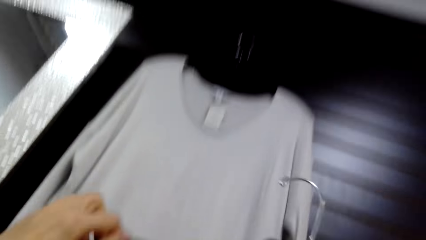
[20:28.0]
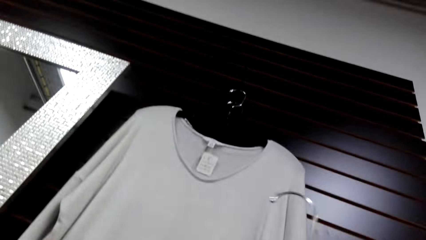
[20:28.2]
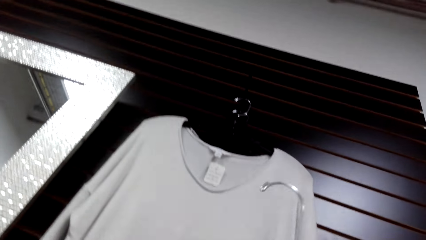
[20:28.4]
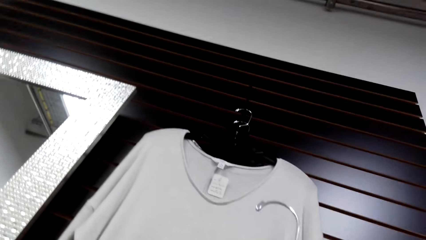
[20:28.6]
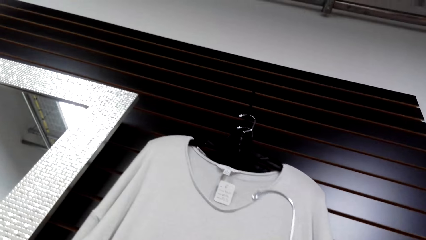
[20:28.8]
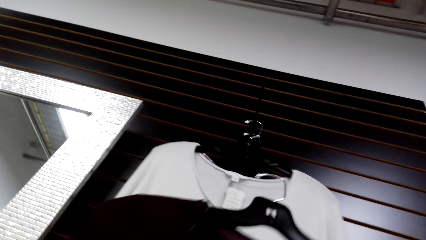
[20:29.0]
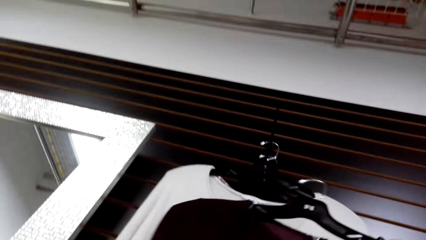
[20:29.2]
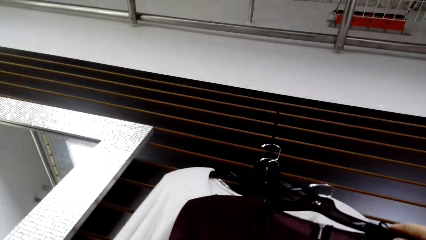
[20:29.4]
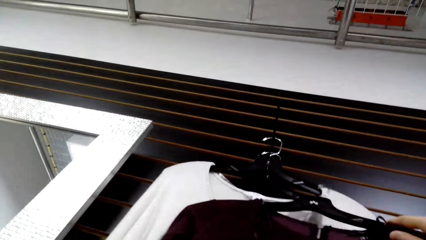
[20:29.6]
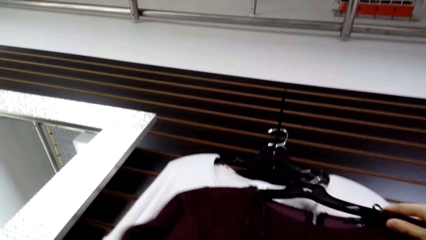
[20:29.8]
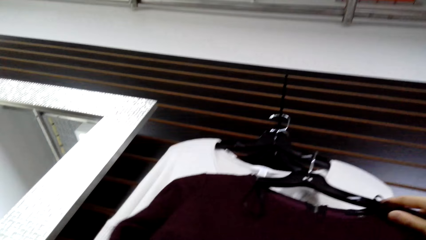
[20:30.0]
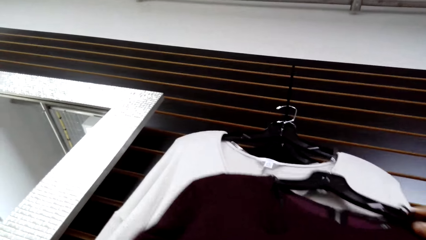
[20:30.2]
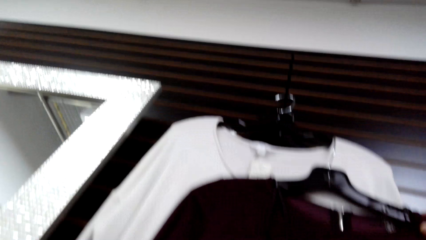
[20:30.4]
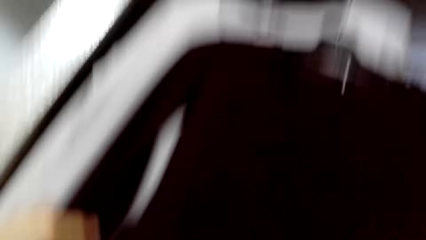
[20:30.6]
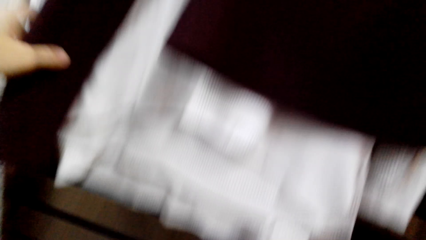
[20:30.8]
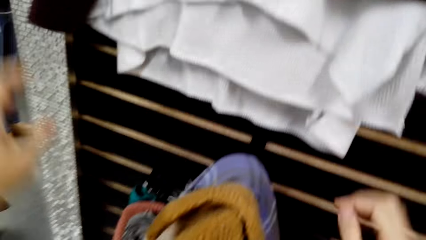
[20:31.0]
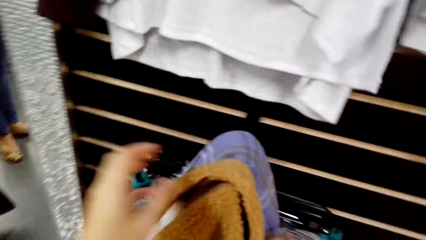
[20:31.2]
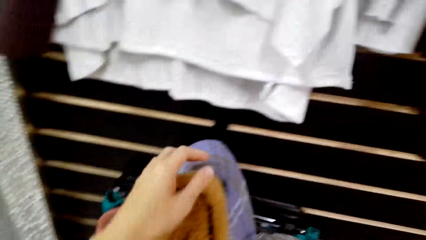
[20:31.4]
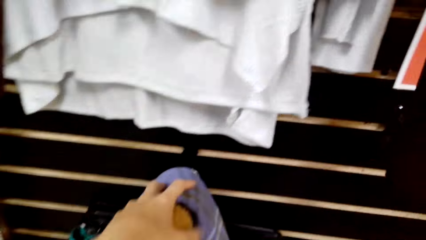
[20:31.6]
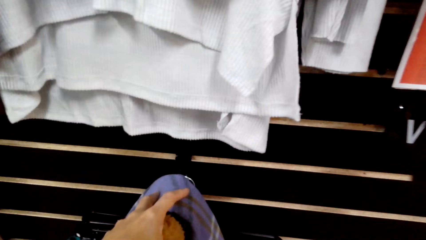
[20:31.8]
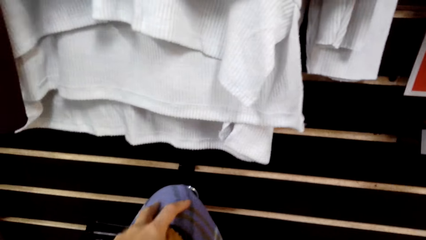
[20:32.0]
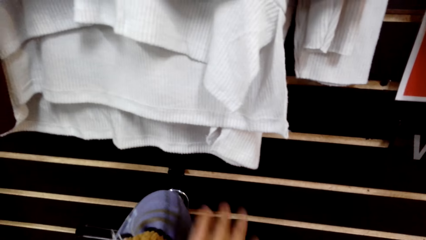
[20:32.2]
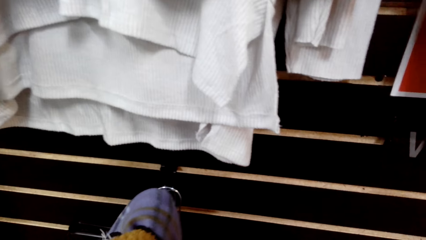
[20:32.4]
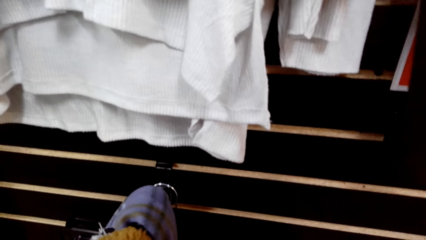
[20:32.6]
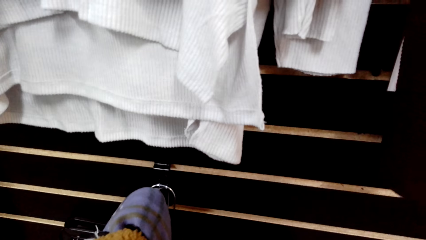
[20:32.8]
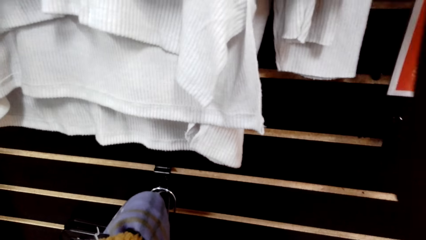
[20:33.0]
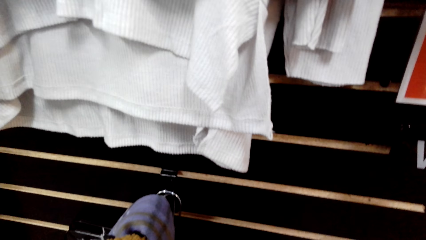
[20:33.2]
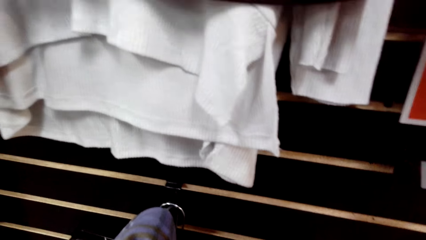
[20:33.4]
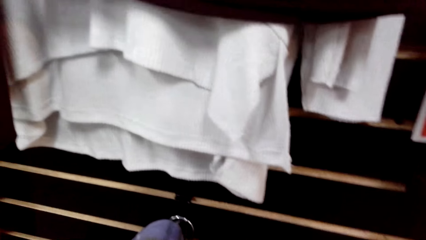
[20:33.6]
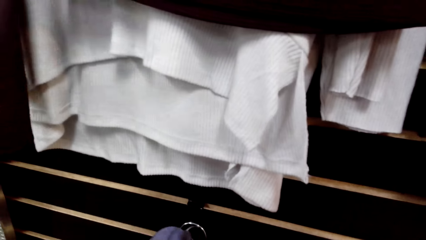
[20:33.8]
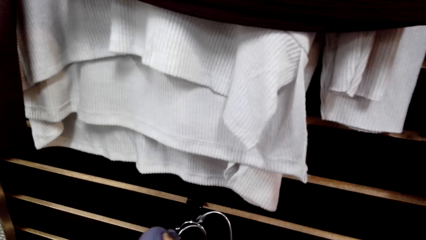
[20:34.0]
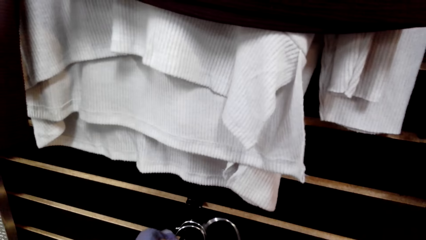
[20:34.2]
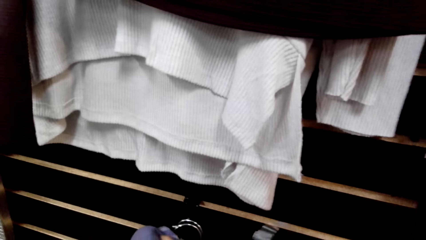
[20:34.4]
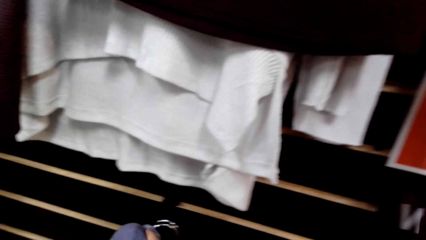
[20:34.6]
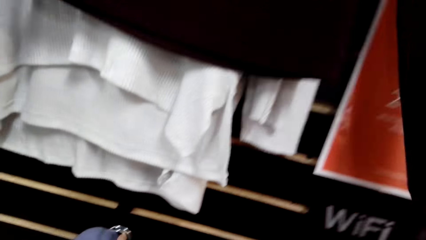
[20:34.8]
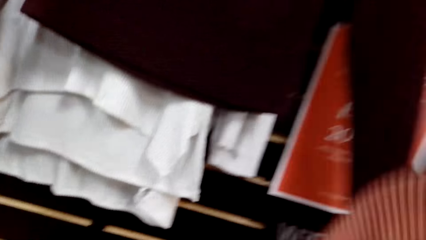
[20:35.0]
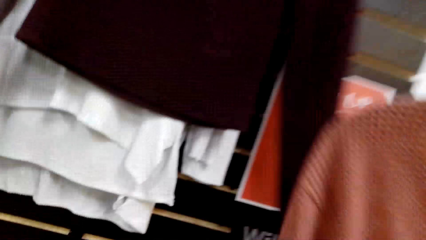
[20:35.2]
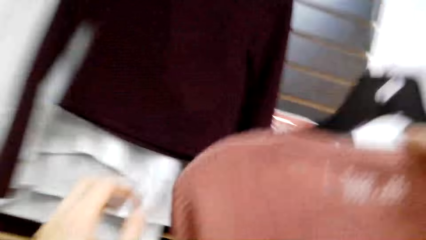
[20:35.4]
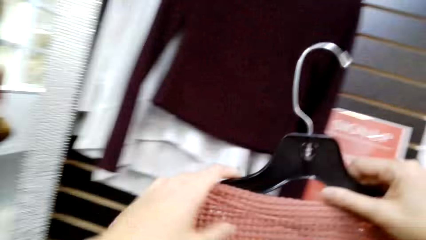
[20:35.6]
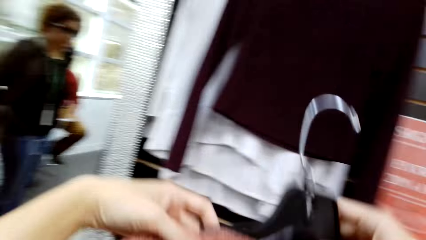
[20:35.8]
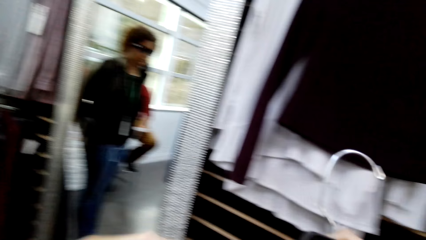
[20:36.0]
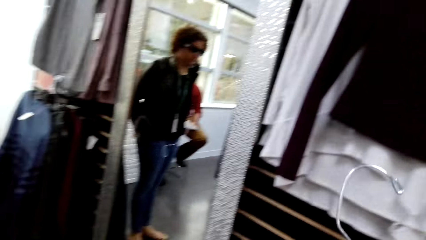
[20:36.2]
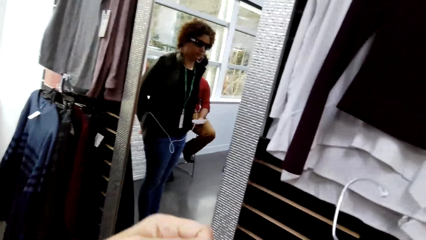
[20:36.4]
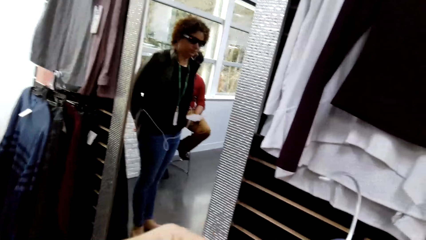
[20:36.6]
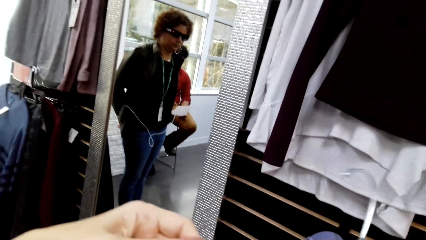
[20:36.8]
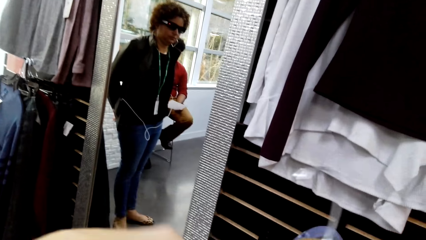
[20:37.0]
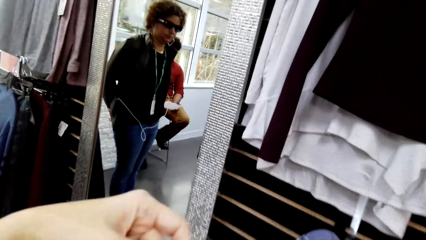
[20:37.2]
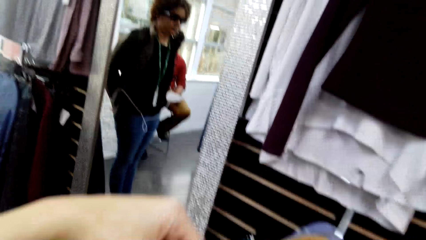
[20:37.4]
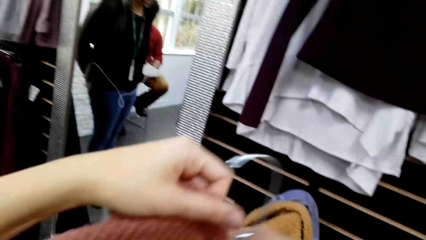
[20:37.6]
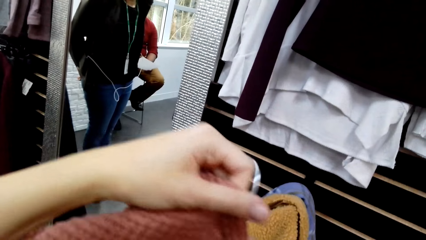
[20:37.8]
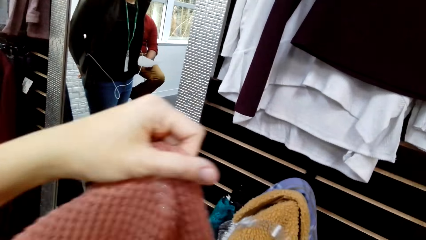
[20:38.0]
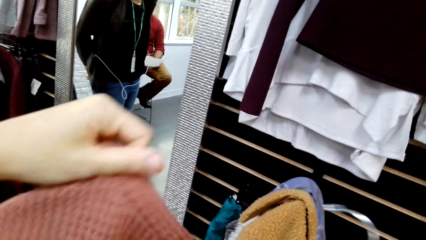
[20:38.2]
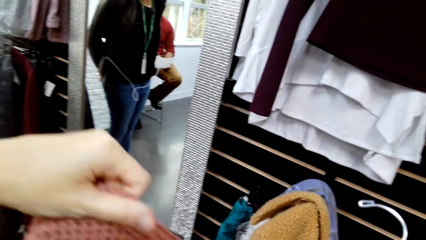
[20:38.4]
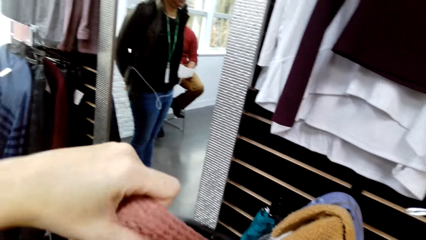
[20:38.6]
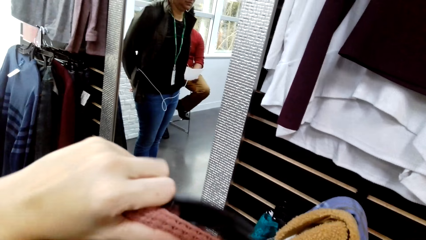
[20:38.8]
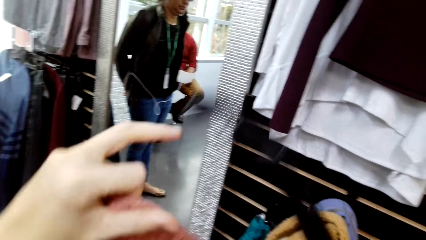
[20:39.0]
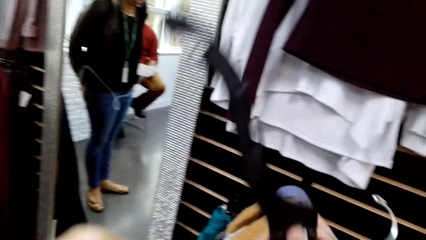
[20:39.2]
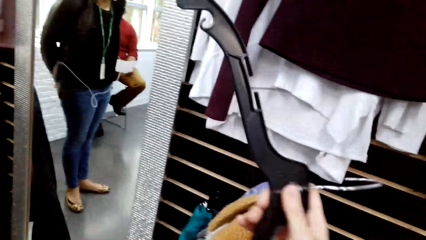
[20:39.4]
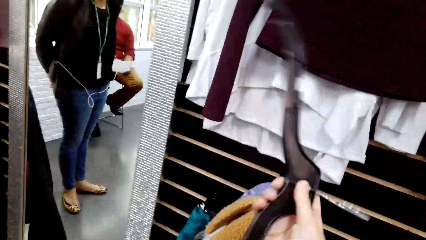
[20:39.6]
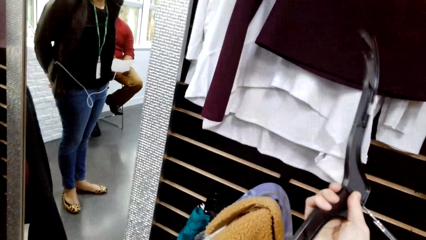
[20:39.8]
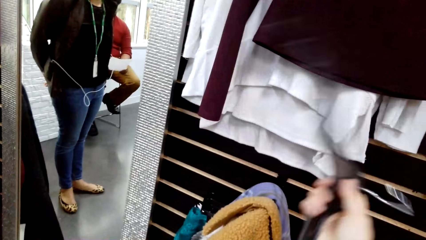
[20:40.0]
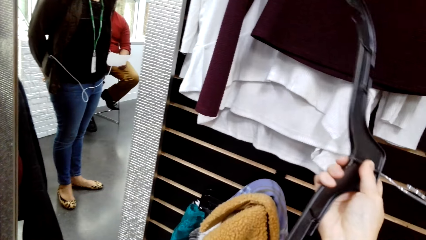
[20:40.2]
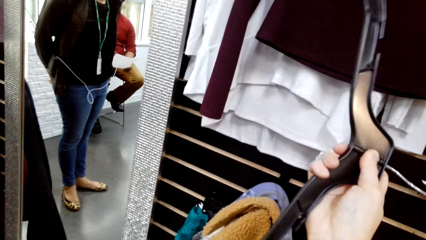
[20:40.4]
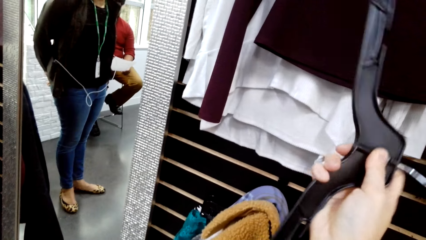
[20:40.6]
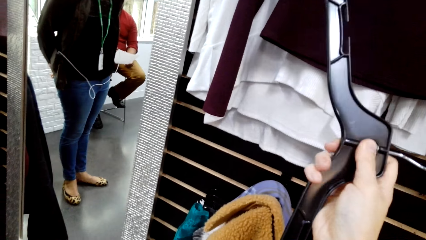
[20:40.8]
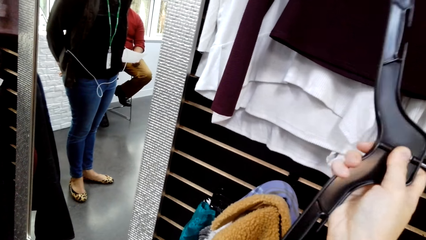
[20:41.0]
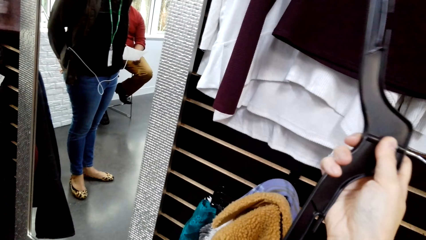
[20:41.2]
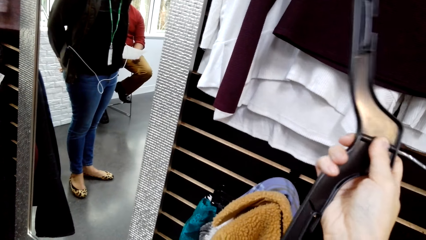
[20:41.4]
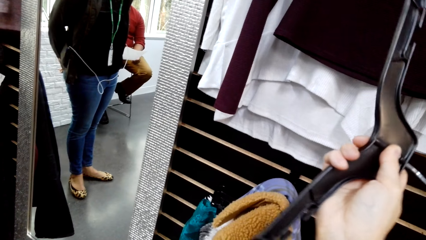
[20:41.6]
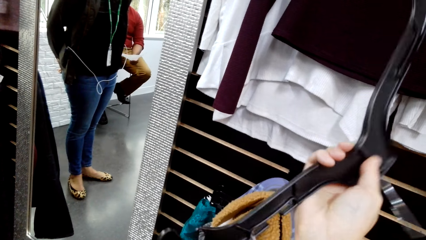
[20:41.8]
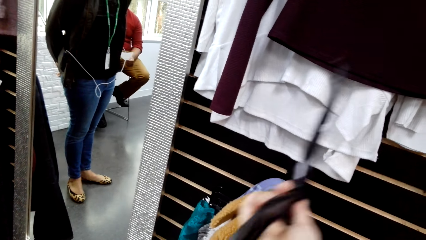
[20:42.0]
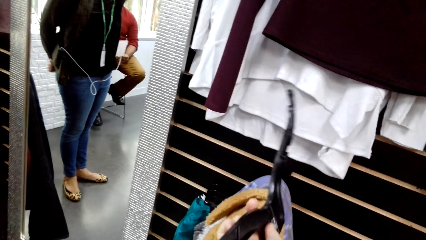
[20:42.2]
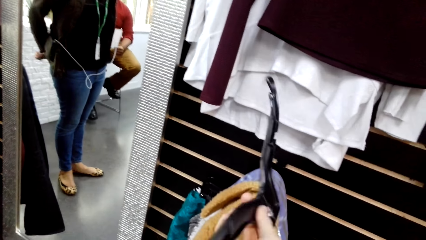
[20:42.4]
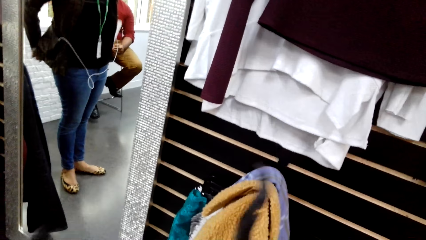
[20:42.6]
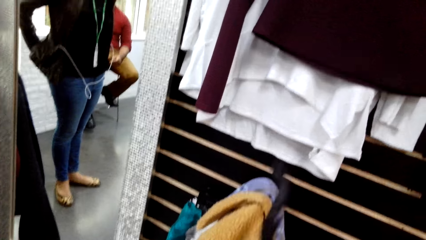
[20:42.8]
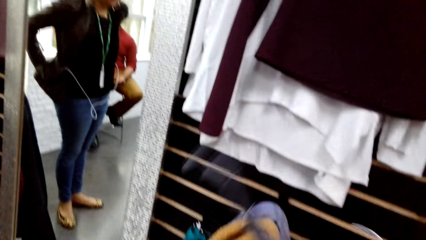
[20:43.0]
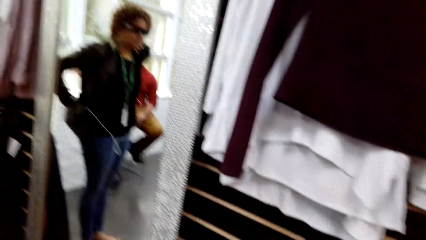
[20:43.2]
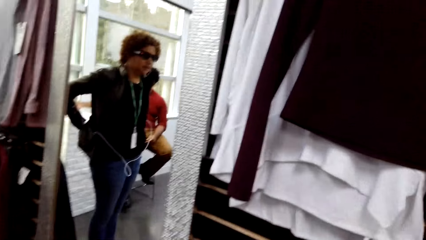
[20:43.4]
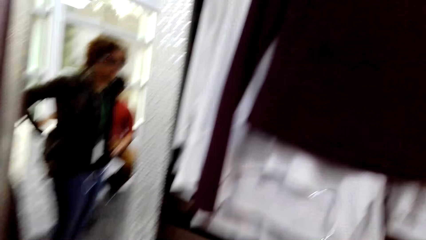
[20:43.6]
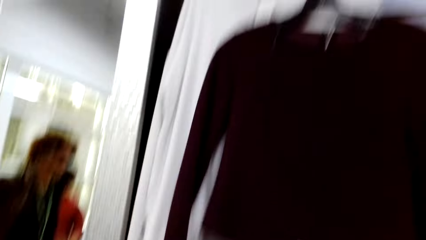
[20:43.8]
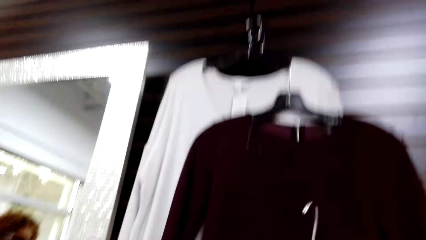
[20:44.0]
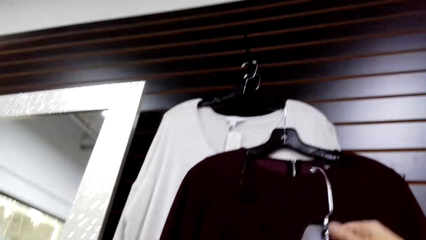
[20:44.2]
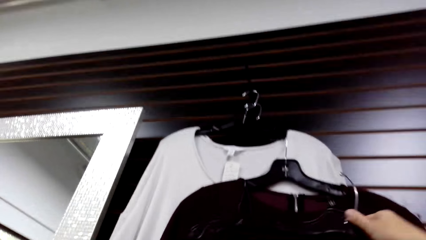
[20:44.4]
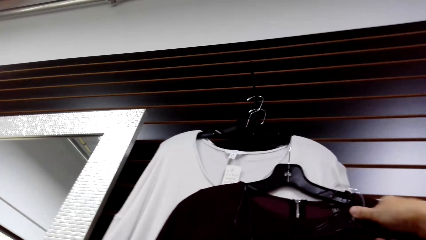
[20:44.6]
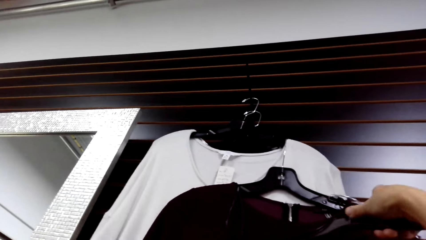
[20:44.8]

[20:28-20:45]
The camera wearer hangs the sweater. They hold the hangers. They pick up the sweater. They hold the cloth. They hold the hanger.
